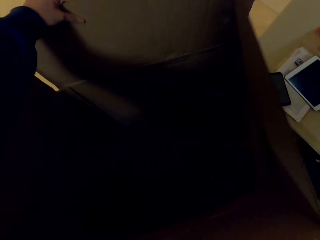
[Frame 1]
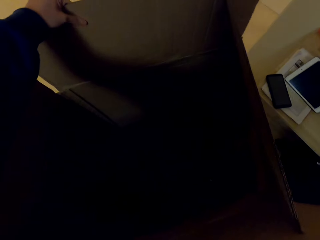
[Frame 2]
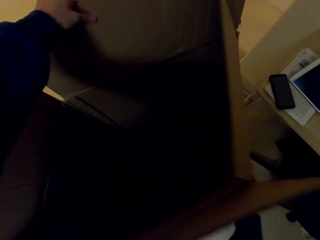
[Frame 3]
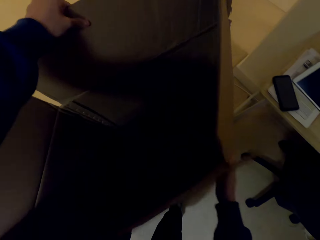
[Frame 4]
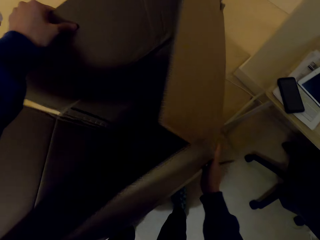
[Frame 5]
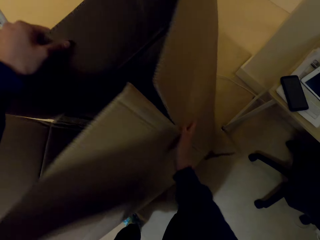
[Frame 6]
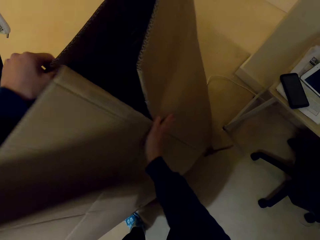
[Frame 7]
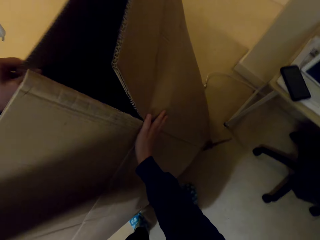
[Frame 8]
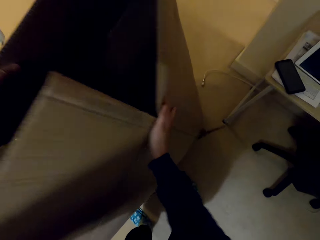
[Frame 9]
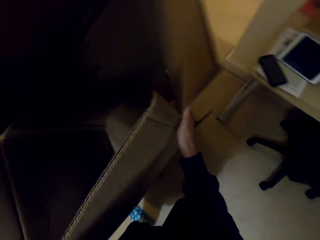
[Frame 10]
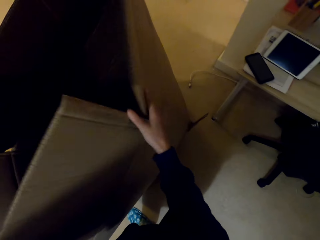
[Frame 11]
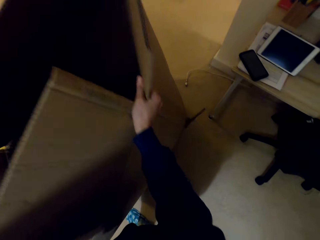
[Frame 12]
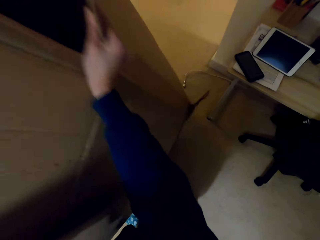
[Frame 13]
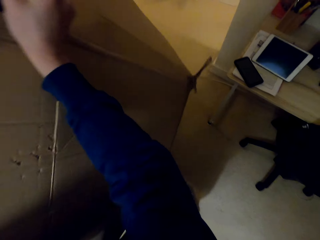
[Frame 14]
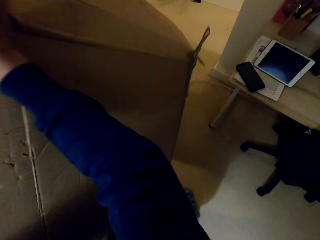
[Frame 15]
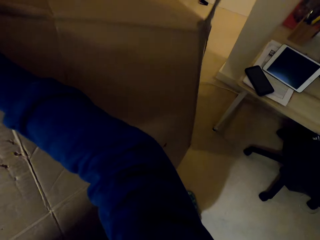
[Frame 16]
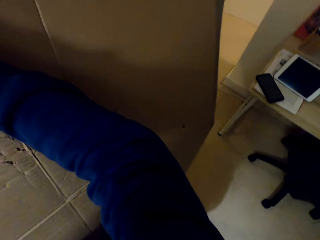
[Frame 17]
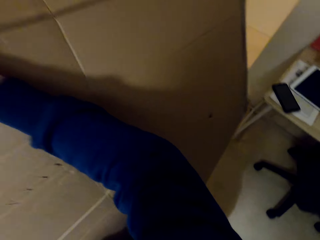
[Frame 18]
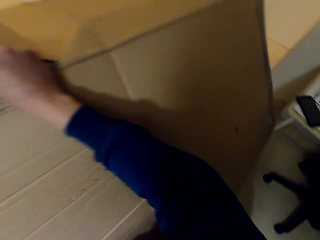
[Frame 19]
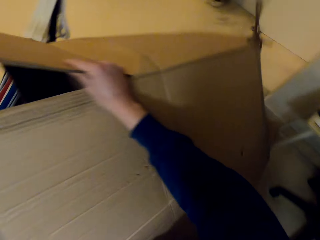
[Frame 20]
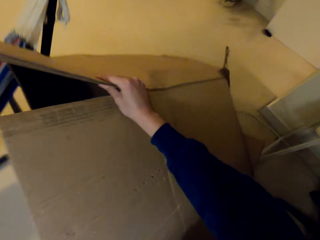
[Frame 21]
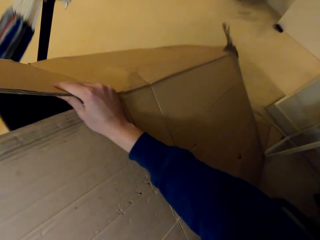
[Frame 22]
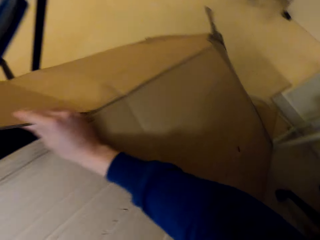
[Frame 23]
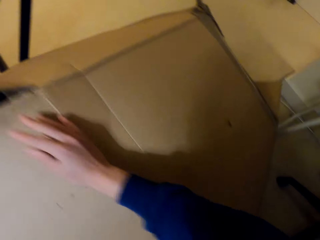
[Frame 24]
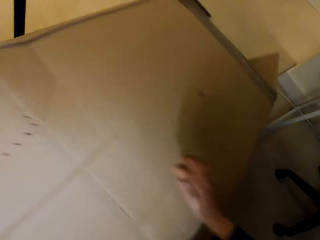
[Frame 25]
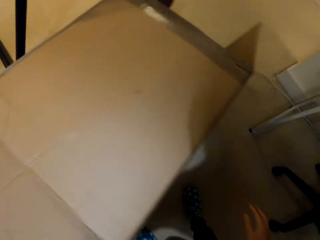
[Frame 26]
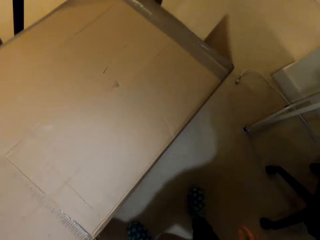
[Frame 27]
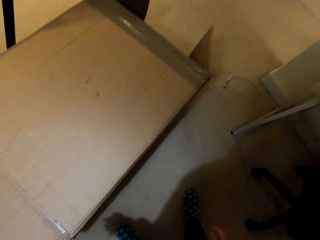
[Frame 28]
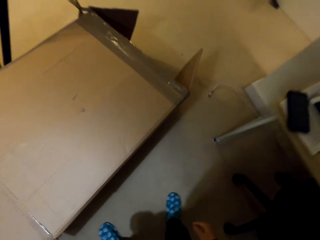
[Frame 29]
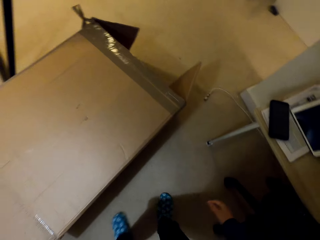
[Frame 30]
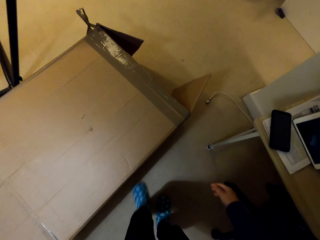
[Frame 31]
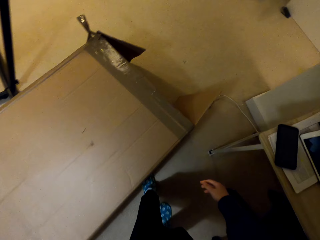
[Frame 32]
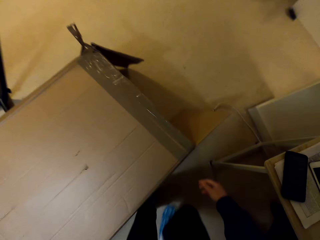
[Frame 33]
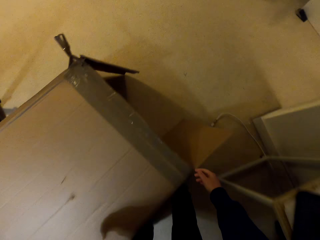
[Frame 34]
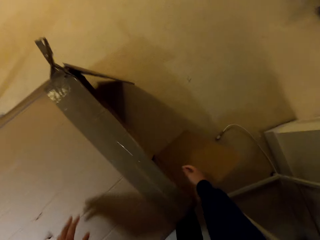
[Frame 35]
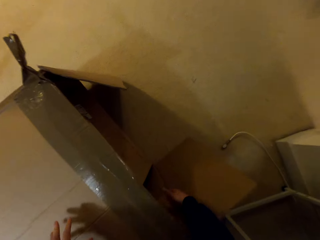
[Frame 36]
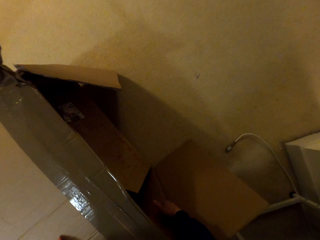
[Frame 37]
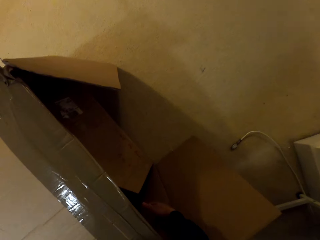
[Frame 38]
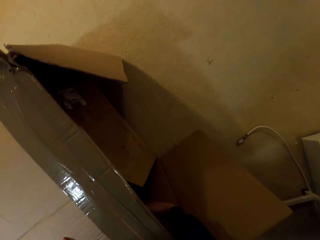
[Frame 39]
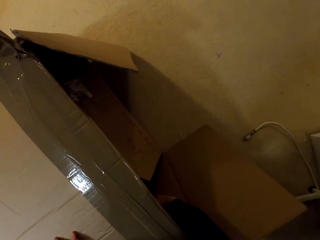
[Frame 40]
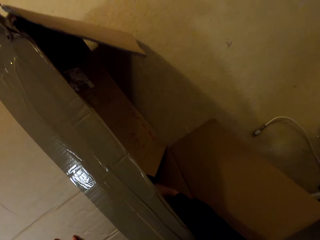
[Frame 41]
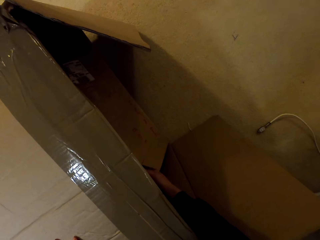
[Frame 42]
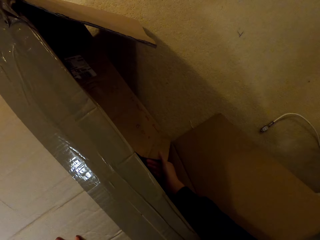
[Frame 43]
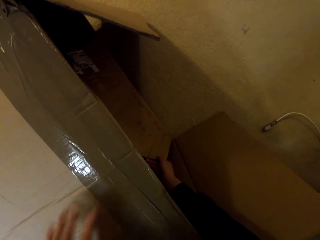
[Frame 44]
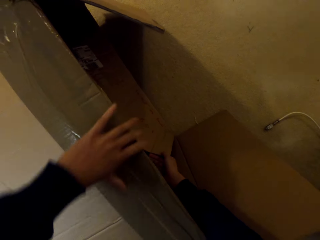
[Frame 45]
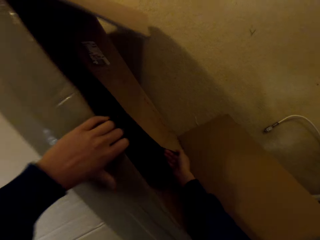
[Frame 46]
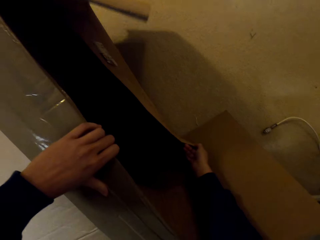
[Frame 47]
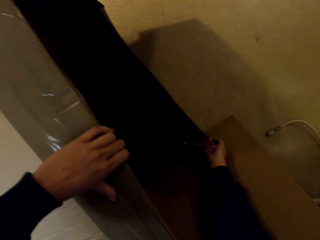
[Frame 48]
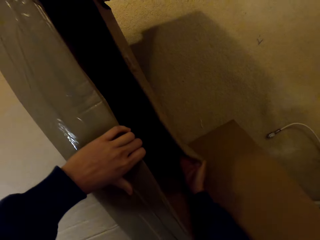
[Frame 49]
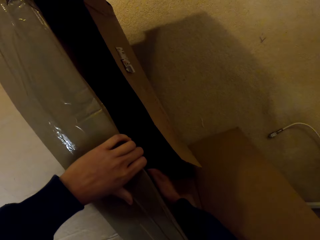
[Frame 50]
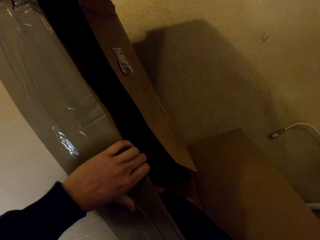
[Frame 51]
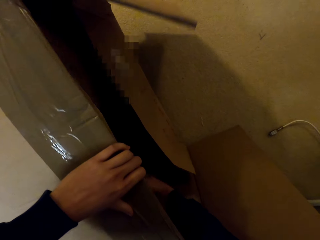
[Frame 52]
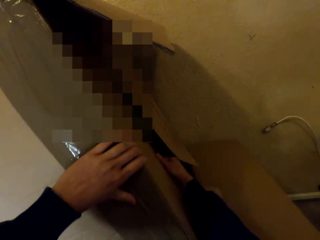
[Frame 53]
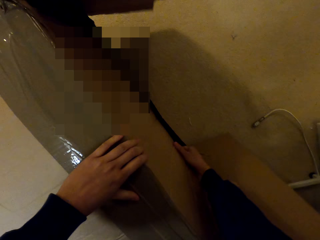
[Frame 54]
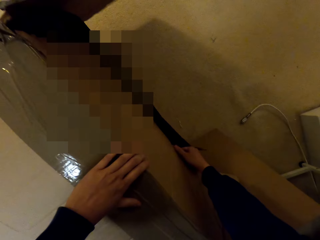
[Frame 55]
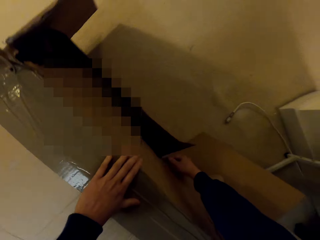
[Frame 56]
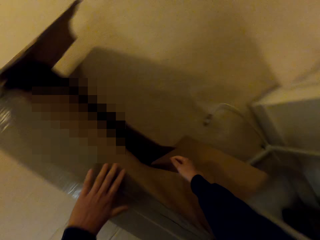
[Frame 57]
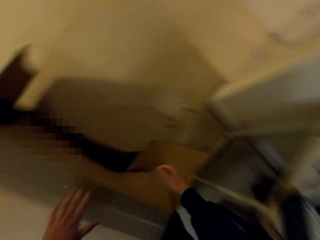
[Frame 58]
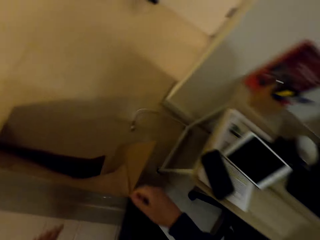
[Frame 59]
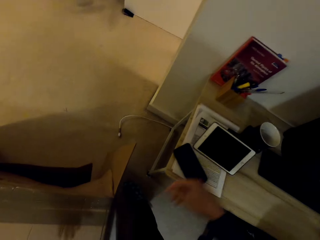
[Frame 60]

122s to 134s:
The camera wearer lifts up the box. They tilt the box with a hand, place the box on the floor, and adjust the box with hands.

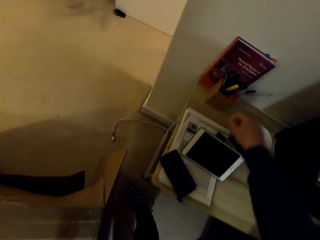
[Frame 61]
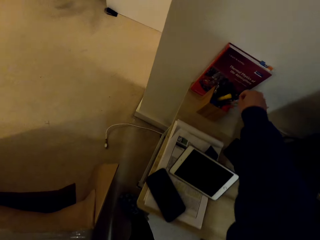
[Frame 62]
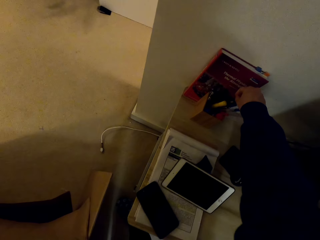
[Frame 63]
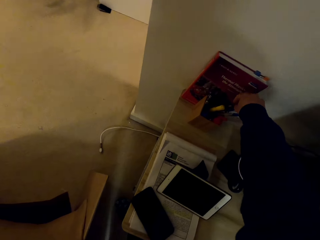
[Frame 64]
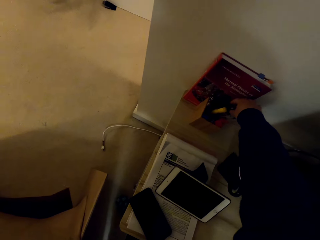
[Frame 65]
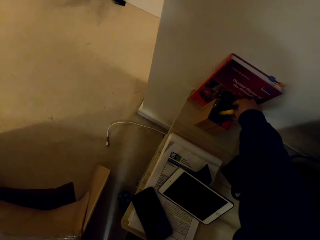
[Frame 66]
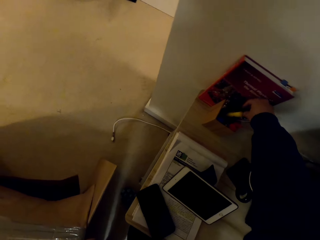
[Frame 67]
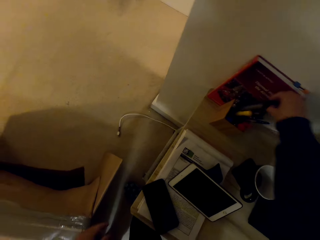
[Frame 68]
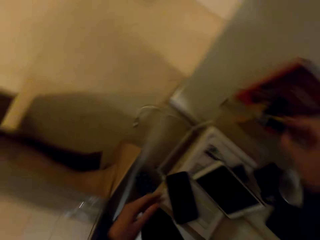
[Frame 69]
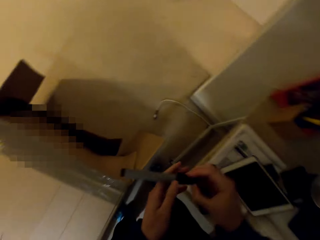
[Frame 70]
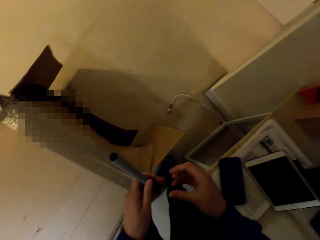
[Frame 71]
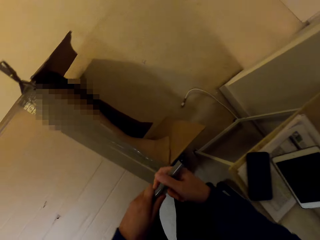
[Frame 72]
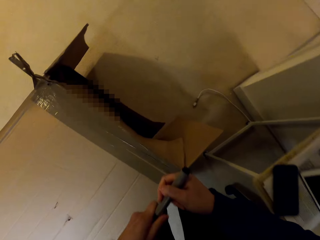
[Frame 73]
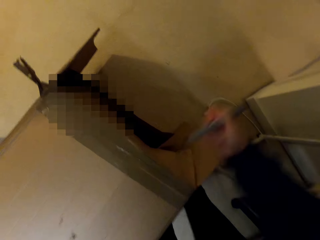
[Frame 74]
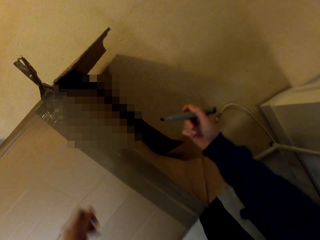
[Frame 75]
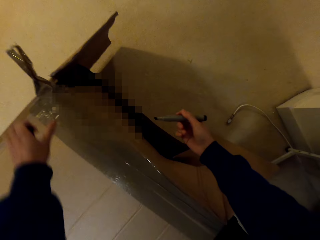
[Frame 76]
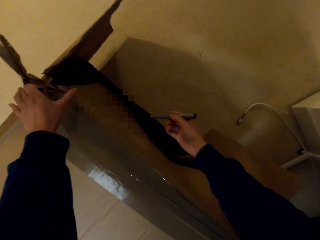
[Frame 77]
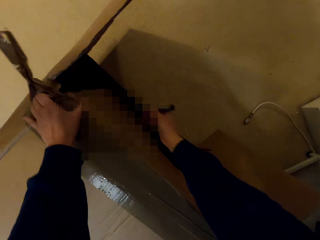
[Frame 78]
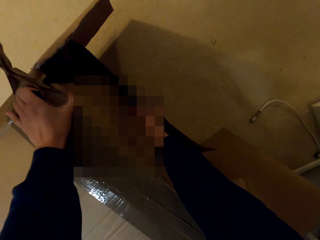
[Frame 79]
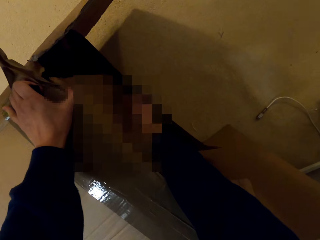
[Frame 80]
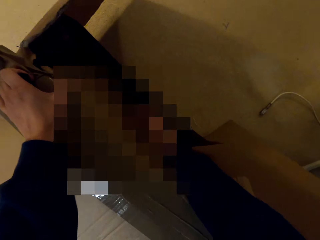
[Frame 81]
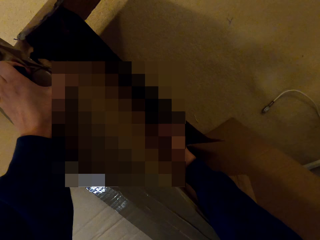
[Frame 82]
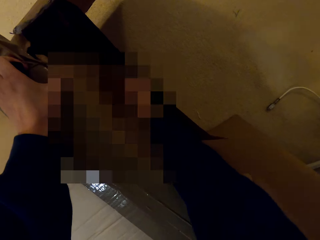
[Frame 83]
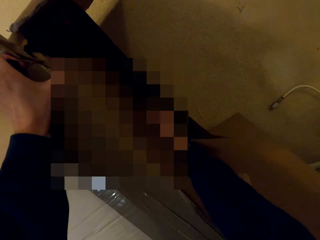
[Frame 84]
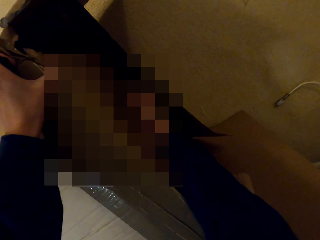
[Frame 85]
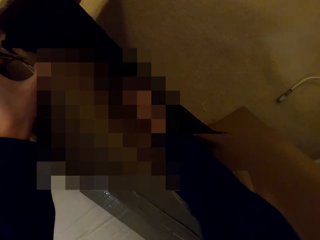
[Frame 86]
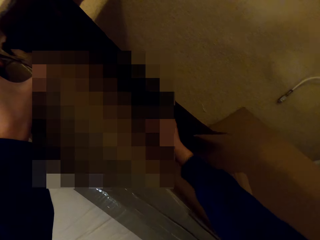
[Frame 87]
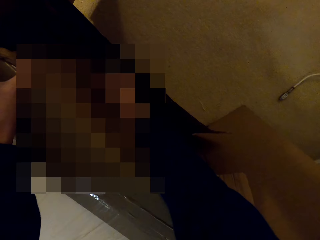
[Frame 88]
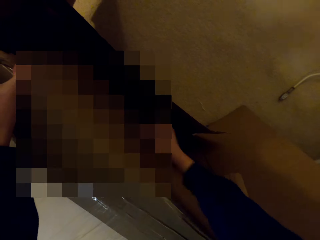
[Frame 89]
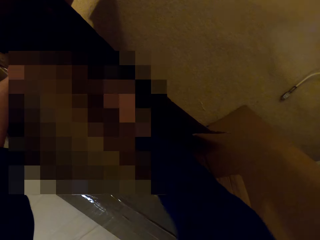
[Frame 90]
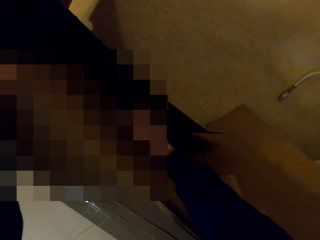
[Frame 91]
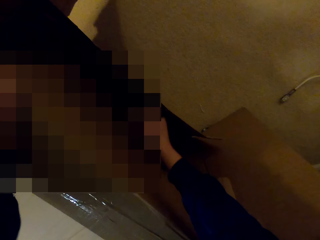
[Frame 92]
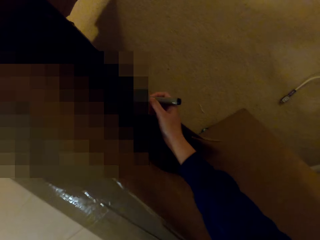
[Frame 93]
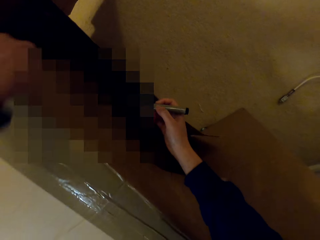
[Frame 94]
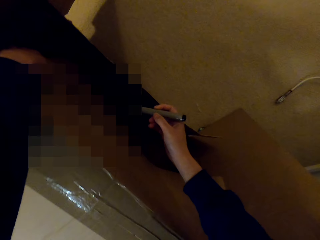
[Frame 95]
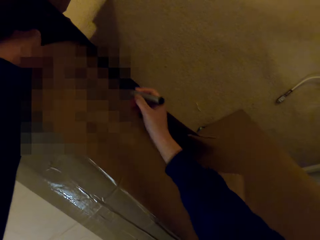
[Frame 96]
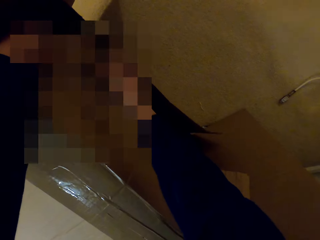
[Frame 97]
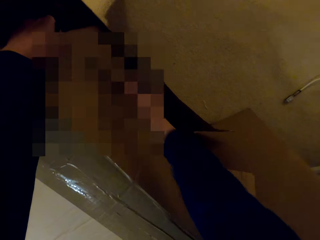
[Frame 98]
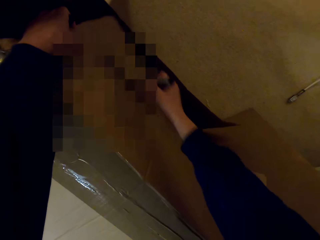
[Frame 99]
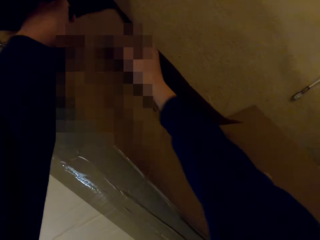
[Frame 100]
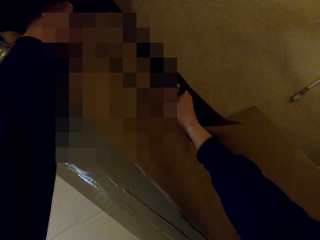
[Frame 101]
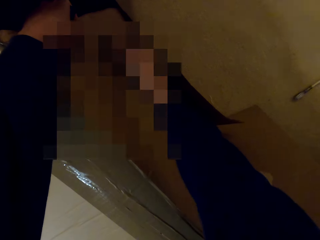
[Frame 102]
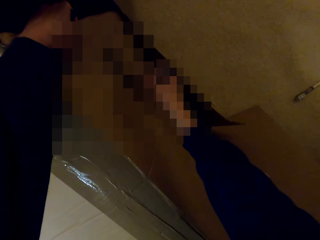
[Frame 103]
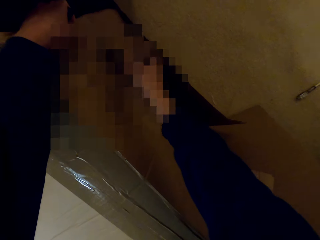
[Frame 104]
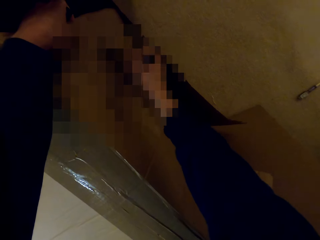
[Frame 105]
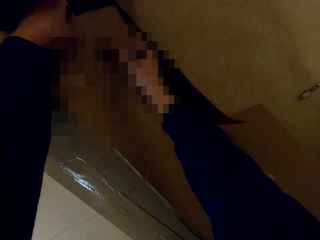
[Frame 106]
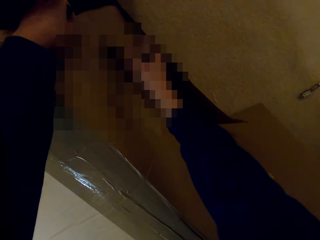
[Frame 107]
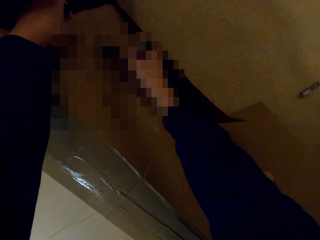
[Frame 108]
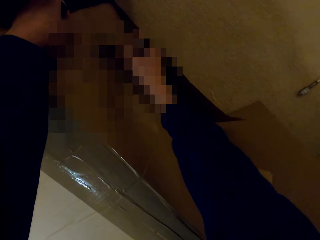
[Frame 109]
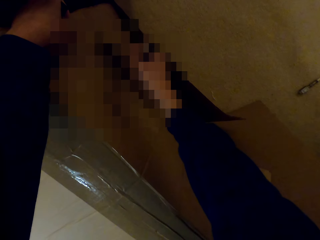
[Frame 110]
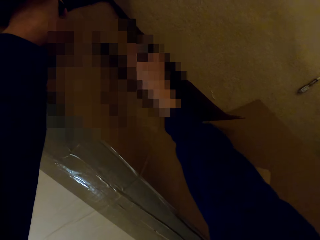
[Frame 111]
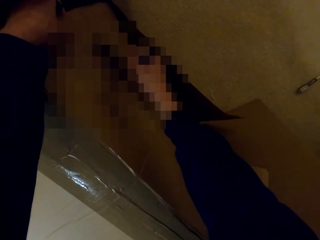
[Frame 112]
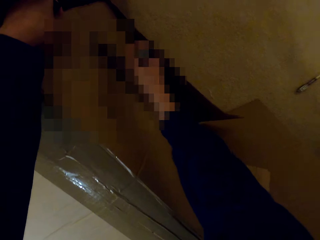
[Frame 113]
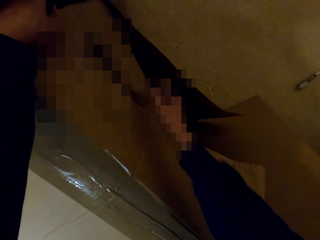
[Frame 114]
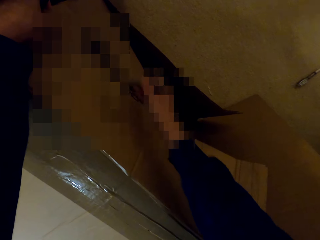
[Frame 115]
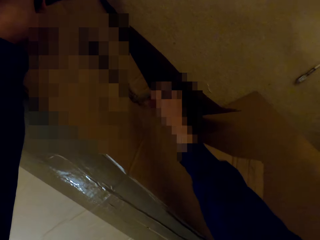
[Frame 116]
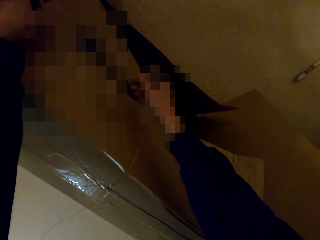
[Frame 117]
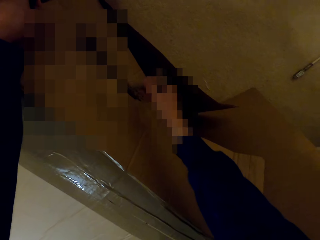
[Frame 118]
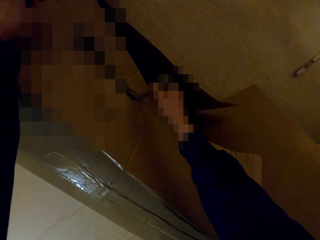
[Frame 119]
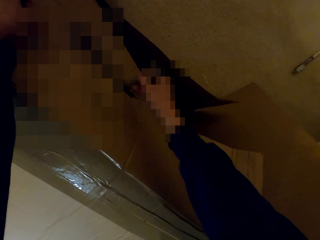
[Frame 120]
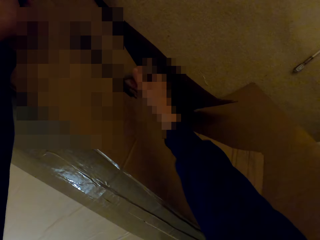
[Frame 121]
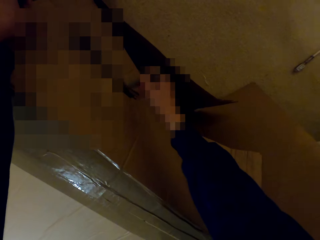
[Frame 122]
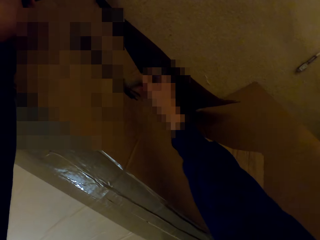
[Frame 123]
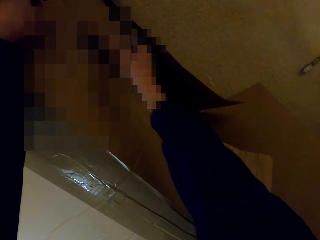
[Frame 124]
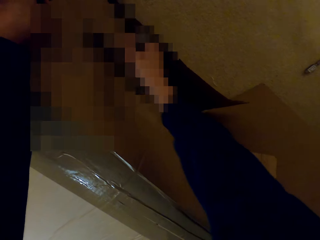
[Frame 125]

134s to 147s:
The camera wearer picks up the marker pen from the table. They hold the pen with both hands, open the pen with both hands, and write on the box with the marker pen.
